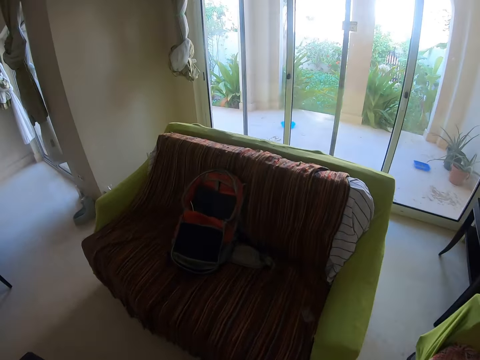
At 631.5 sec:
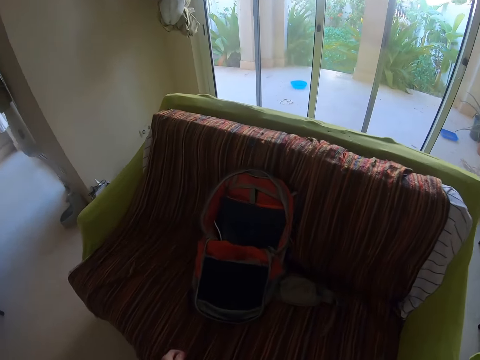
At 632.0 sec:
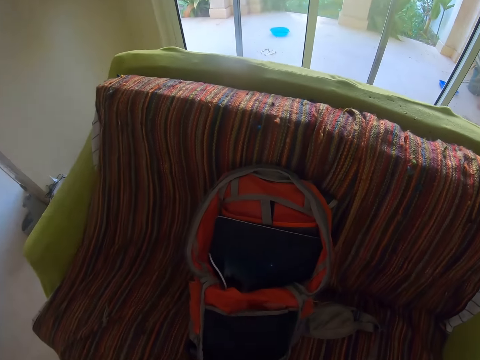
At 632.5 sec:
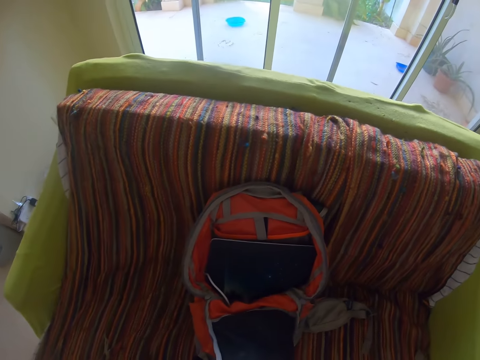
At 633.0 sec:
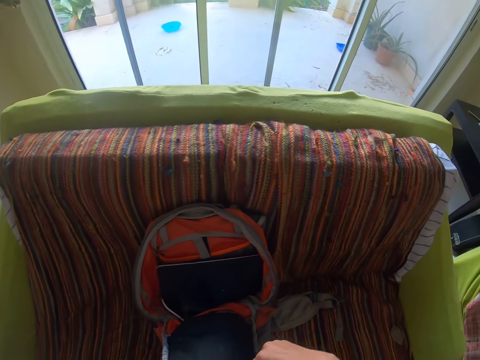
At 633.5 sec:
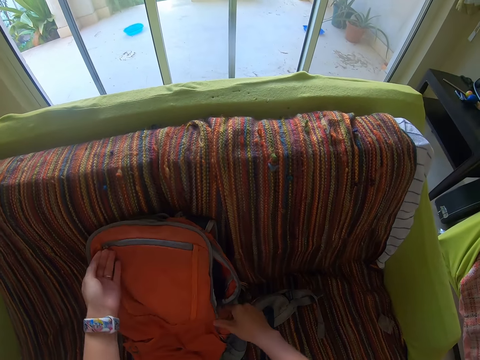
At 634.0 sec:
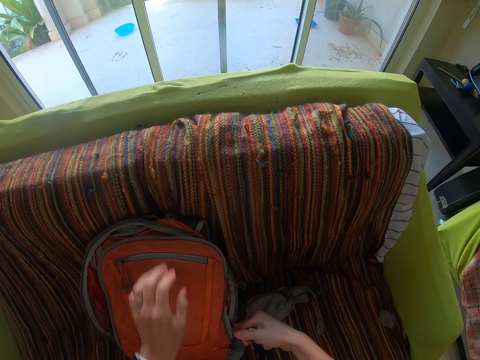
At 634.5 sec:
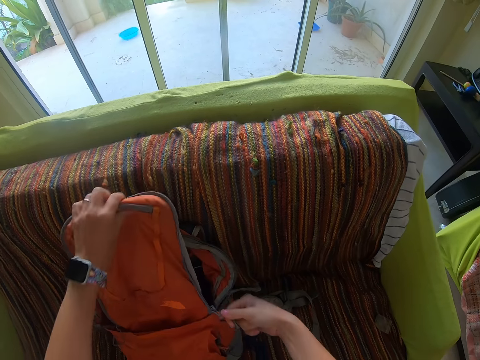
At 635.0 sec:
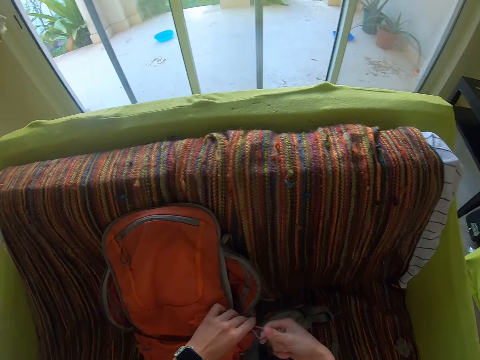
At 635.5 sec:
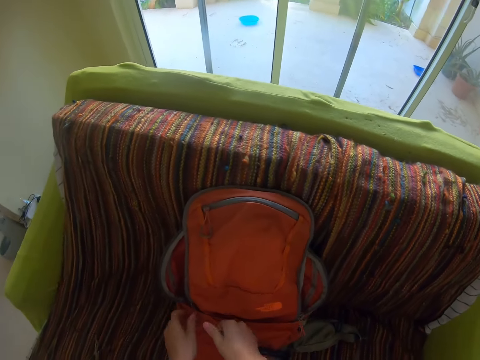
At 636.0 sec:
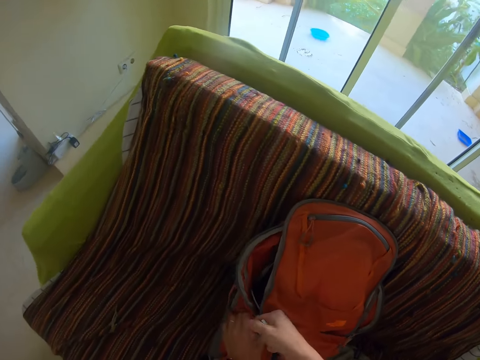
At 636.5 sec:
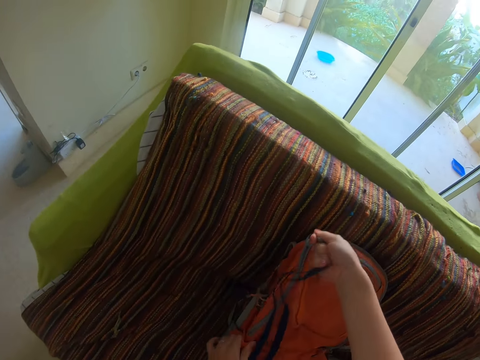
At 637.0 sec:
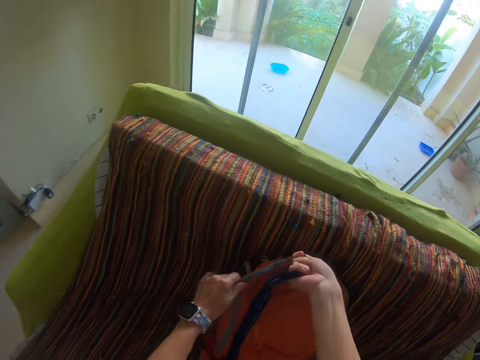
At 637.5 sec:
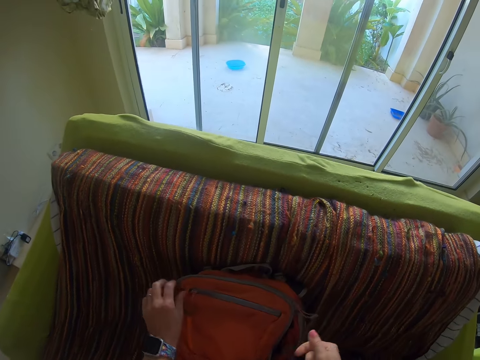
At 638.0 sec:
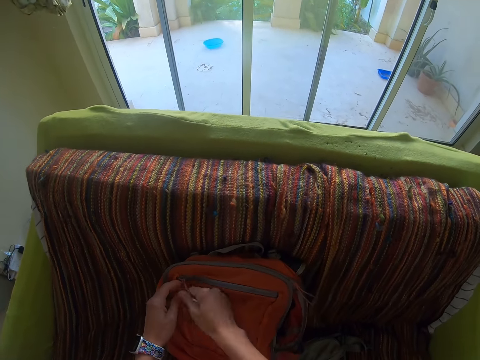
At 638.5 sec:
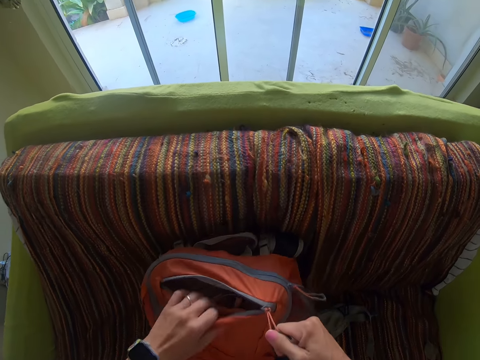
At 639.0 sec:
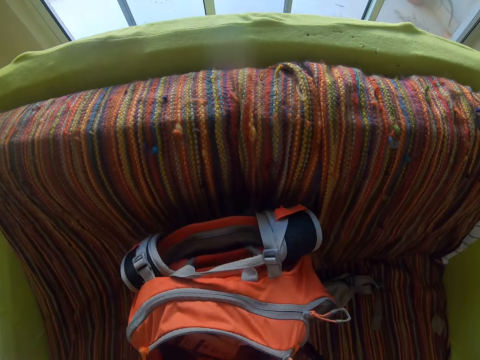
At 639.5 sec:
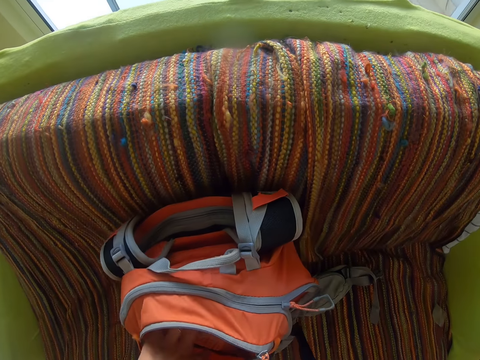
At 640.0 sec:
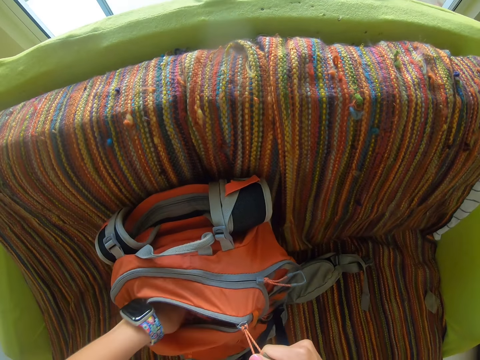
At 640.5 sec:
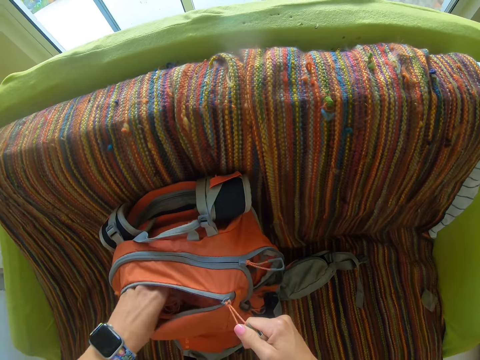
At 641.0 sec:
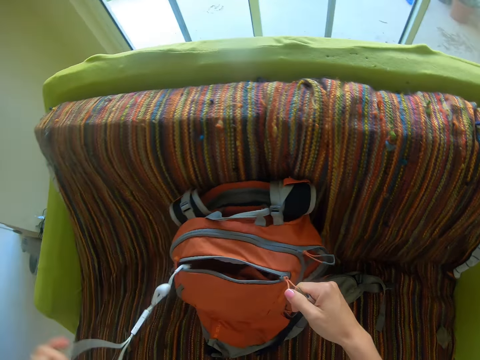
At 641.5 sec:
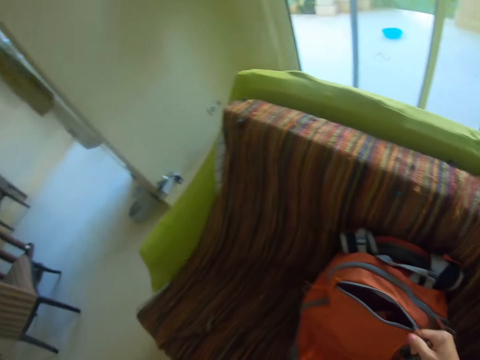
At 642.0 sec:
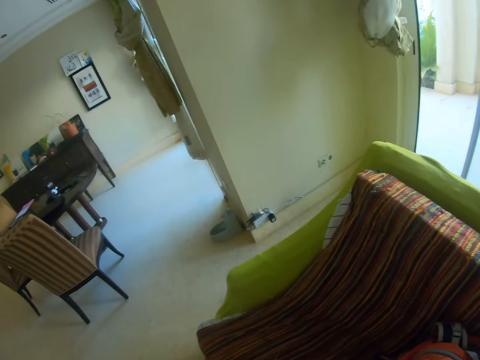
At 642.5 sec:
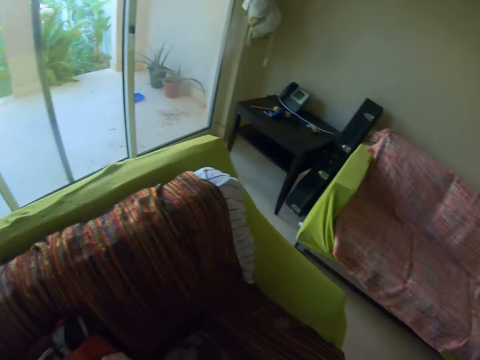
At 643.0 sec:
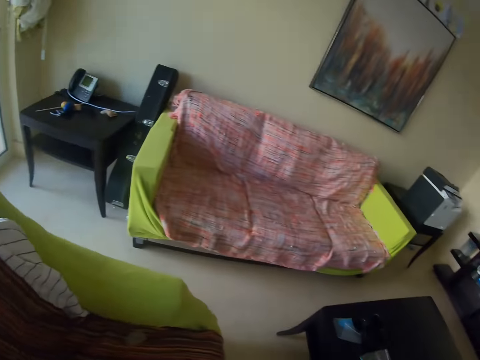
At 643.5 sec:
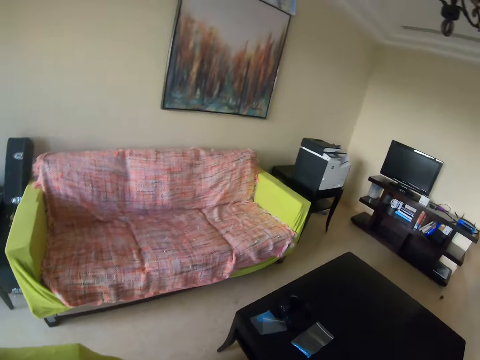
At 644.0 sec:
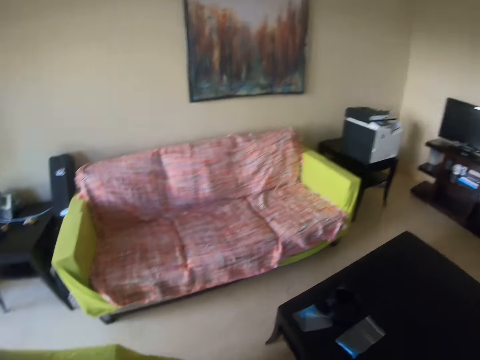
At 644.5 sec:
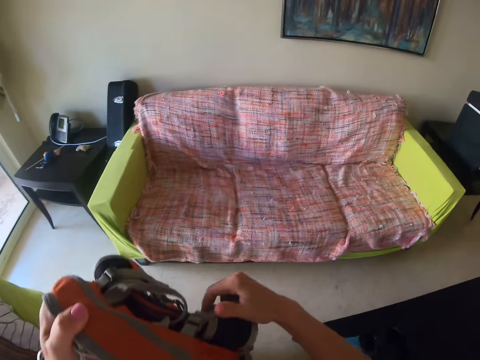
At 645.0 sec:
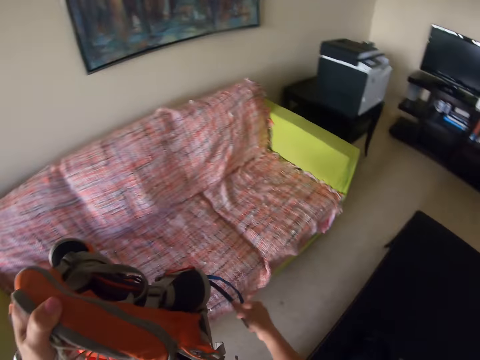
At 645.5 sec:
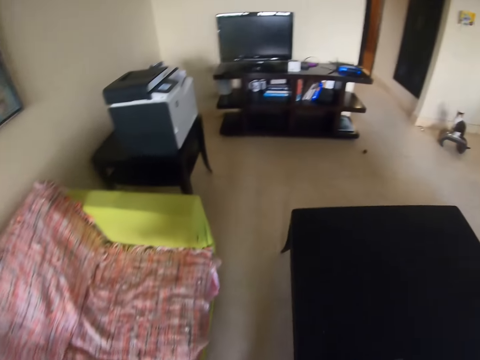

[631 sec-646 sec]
The camera wearer closes the bag. They open the bag's front zip and remove the earphones from the bag.

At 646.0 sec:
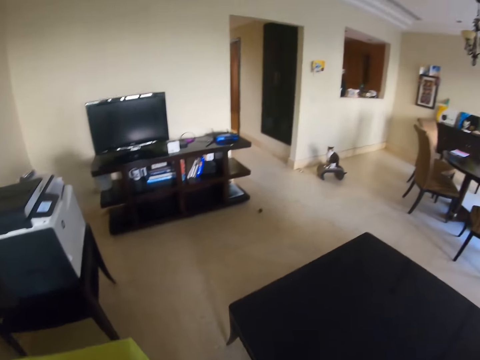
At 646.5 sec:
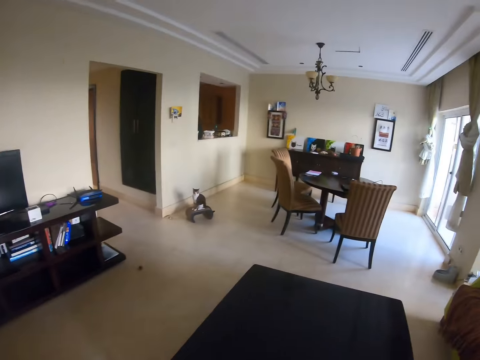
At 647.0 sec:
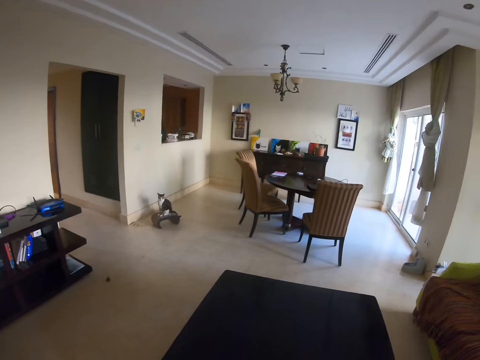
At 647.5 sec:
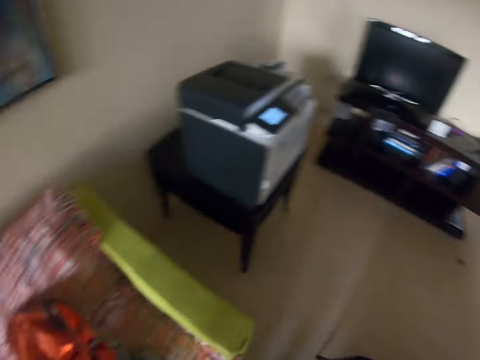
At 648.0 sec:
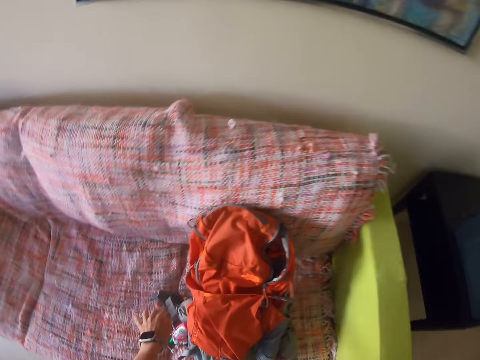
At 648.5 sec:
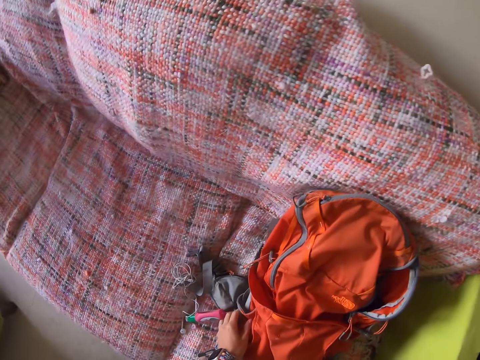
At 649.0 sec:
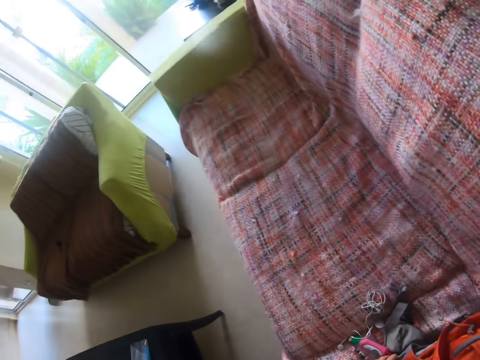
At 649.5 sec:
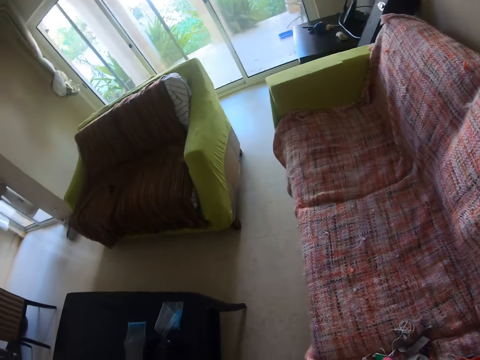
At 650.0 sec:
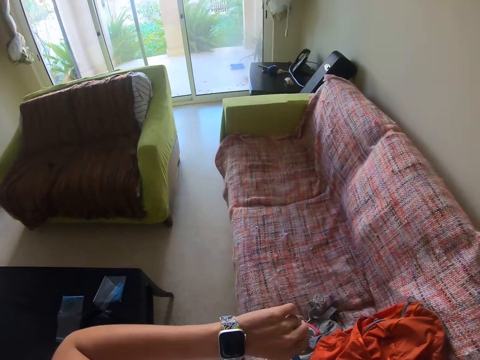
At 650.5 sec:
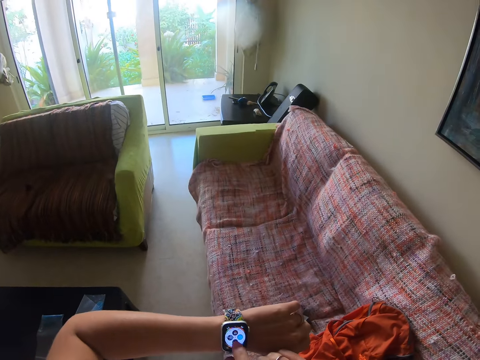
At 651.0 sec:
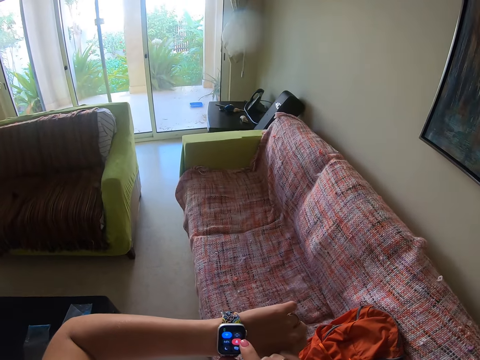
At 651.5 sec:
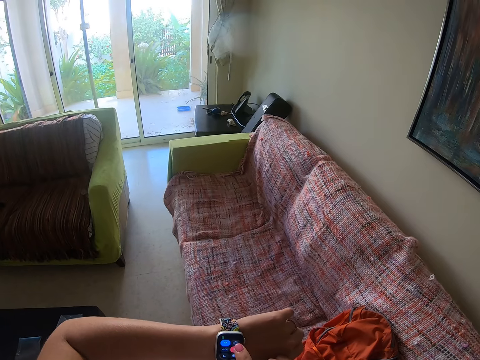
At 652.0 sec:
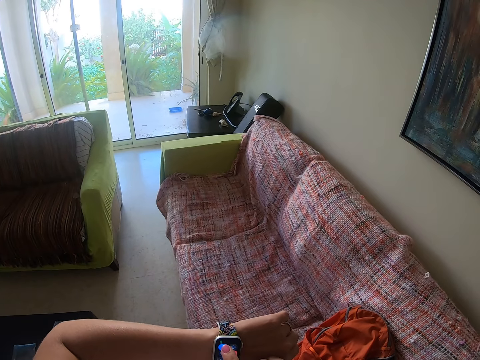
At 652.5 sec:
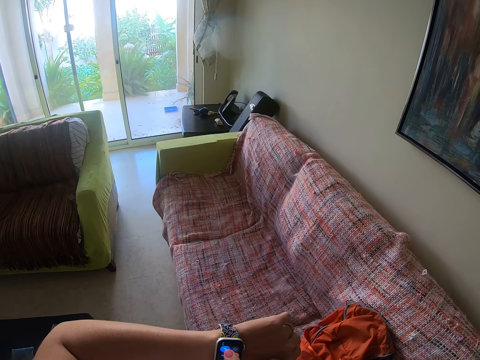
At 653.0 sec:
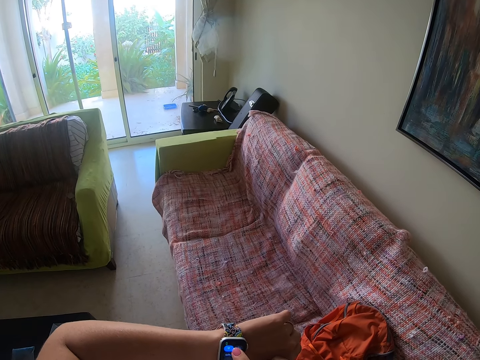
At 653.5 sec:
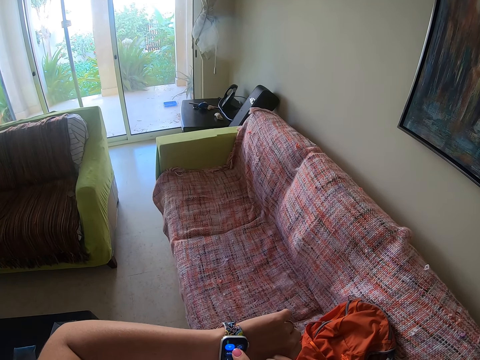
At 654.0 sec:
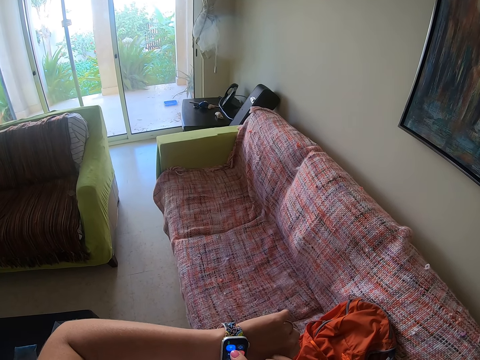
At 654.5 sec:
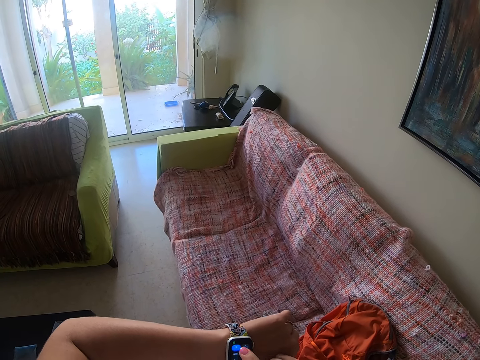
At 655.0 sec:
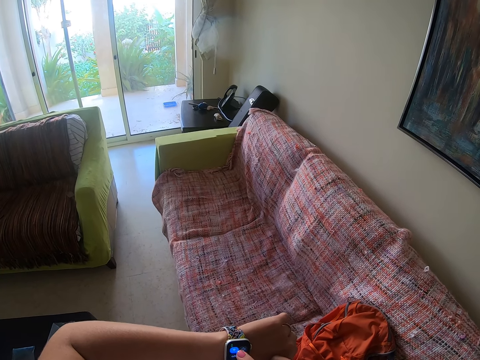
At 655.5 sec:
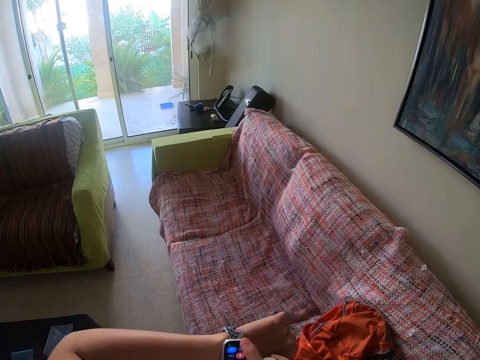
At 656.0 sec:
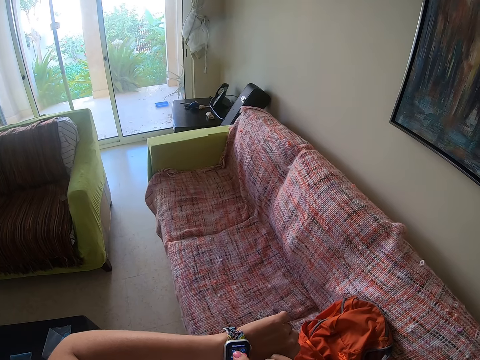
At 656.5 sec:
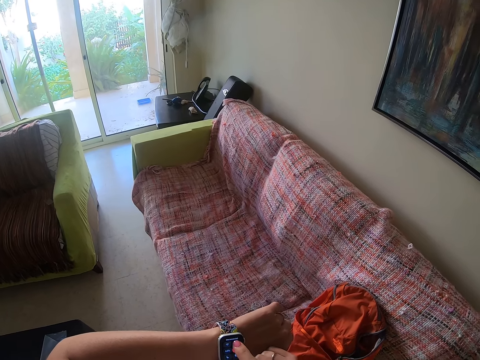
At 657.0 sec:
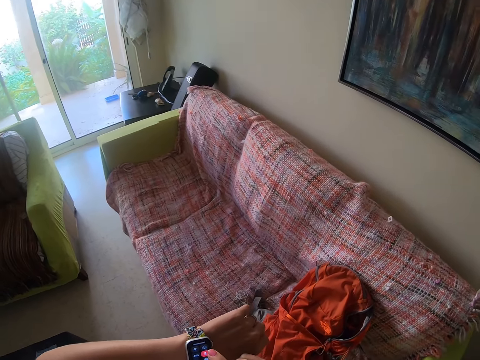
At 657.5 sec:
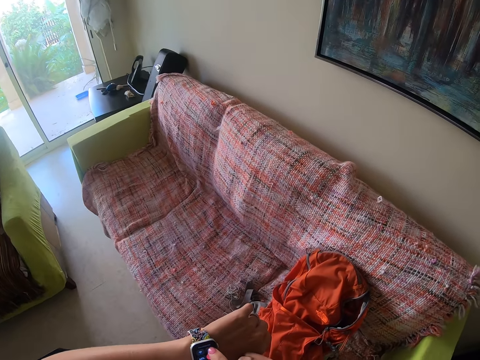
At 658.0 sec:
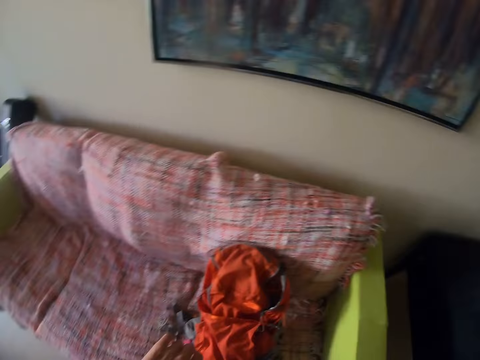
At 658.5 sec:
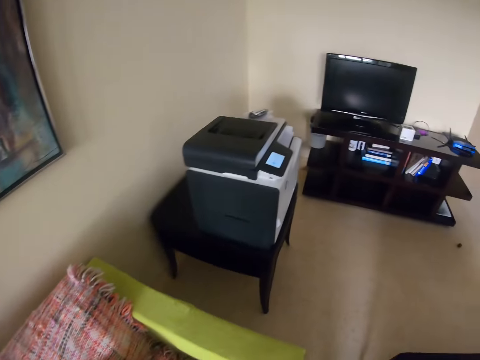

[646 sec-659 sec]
The camera wearer looks at the watch. They dial the watch.
